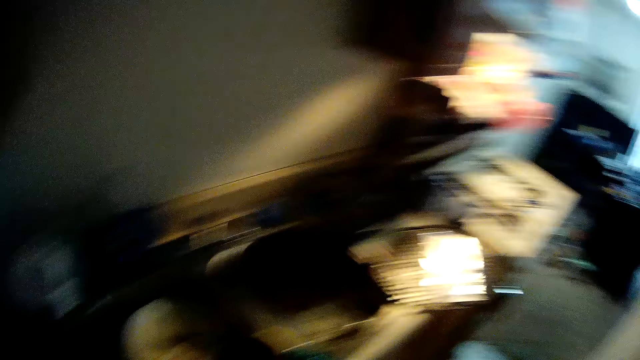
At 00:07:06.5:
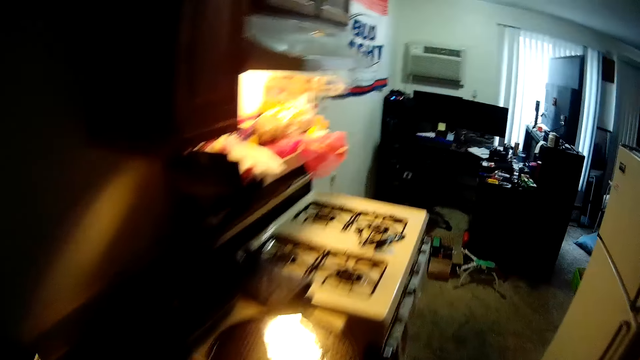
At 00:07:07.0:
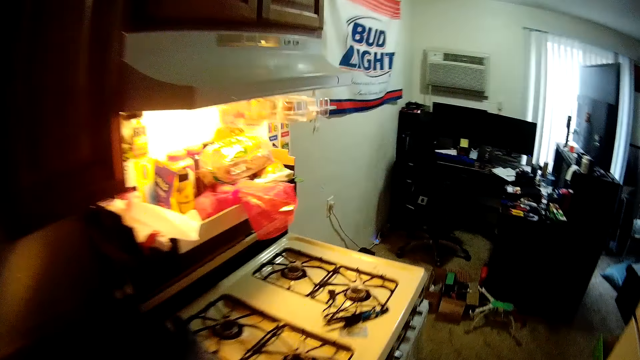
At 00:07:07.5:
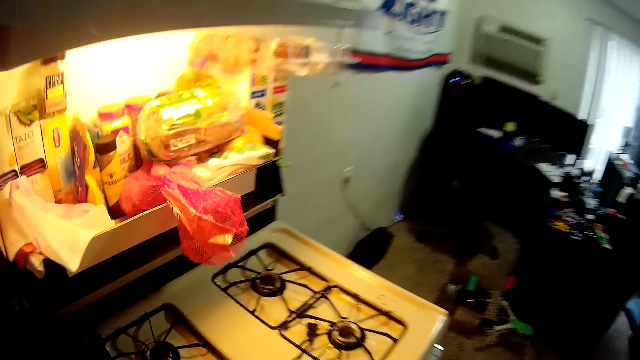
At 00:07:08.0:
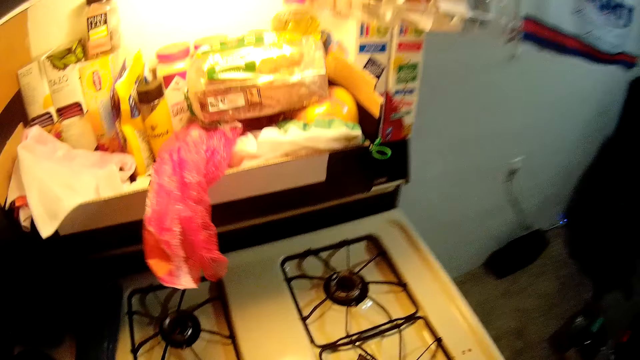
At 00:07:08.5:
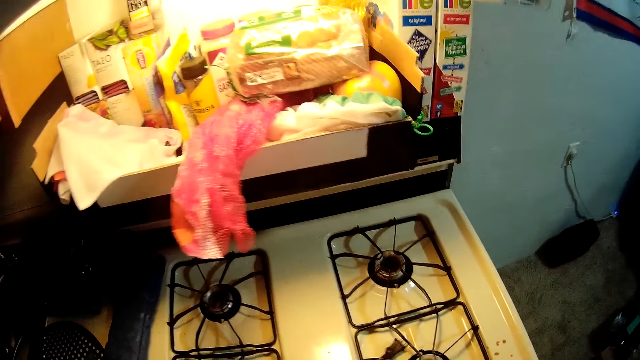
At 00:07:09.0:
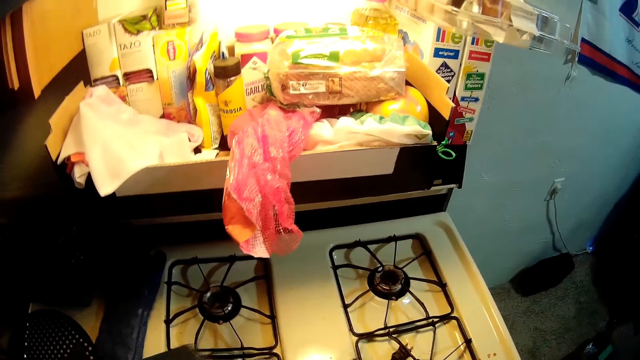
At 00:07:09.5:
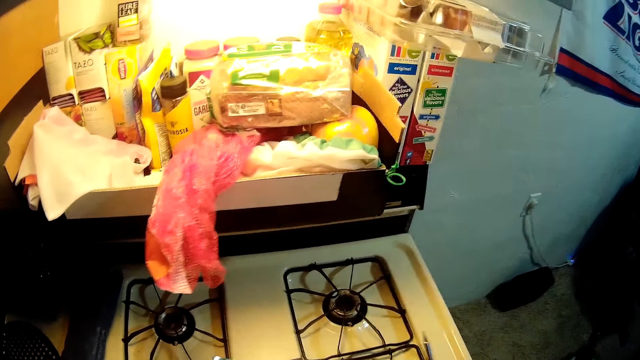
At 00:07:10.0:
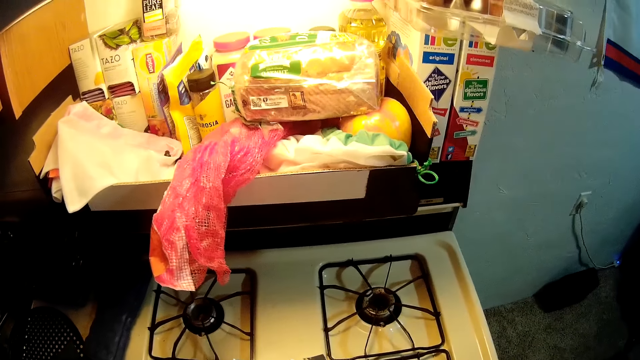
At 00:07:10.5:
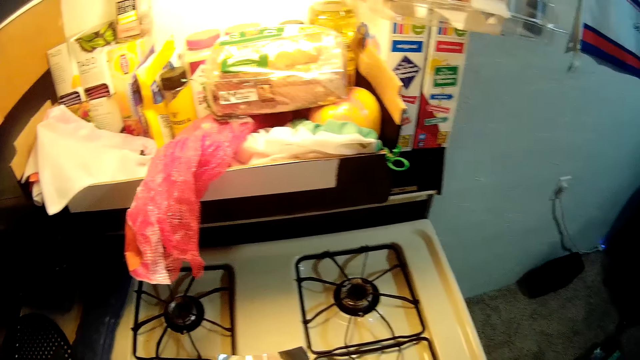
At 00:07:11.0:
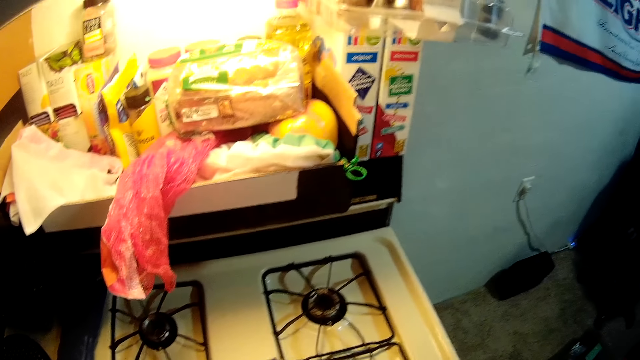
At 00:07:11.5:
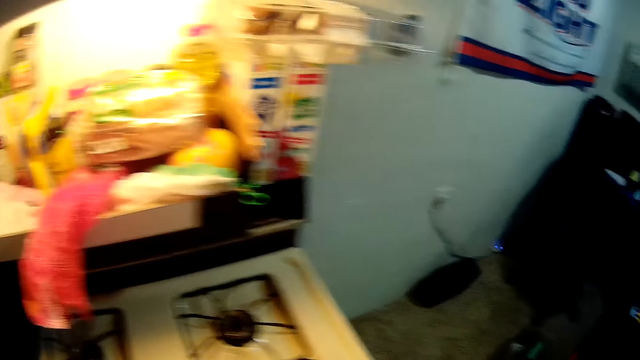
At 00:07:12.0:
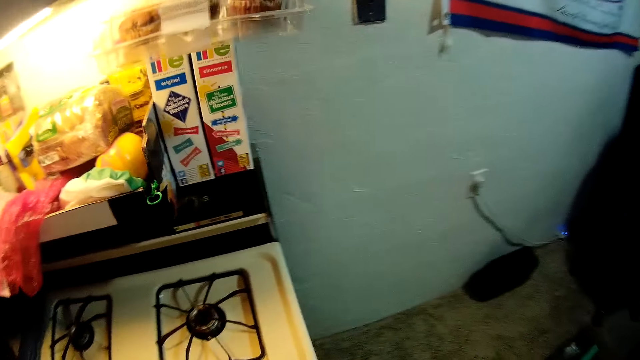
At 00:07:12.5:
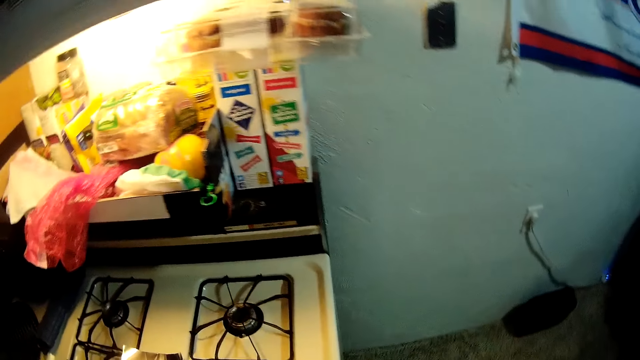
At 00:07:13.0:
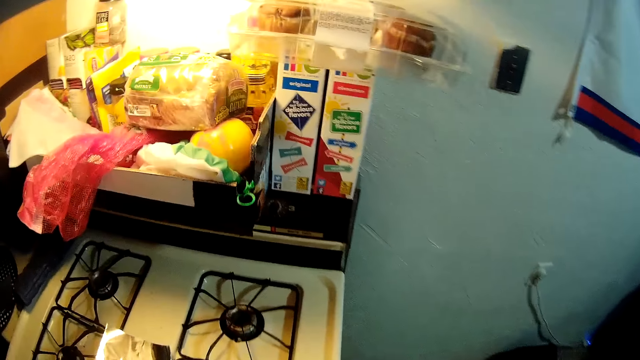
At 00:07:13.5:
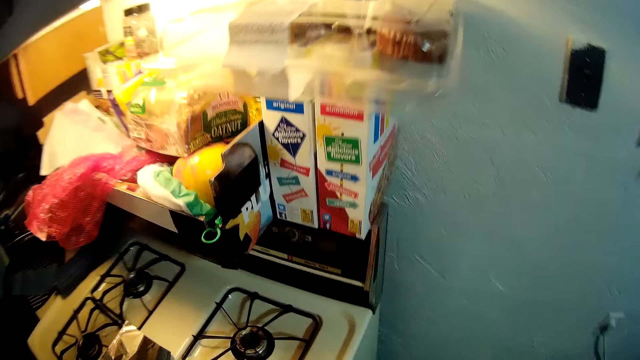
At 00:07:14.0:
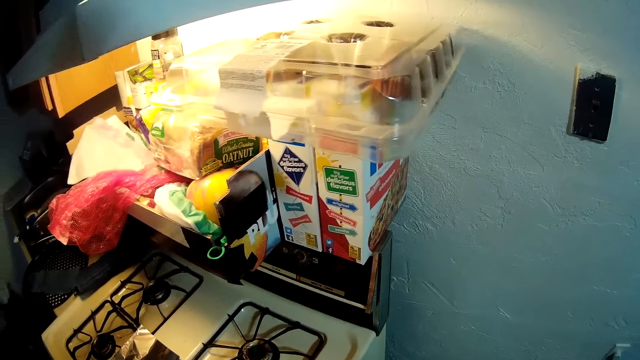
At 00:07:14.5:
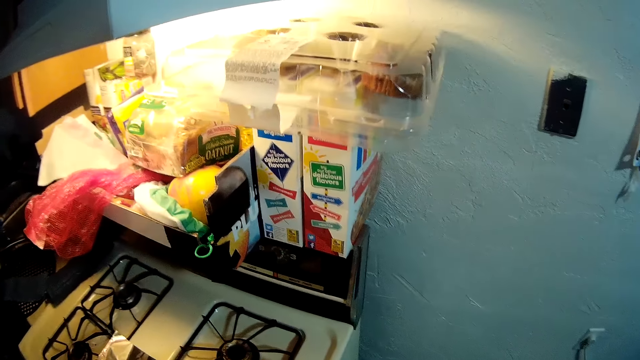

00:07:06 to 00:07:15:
The camera wearer moves to the gas.

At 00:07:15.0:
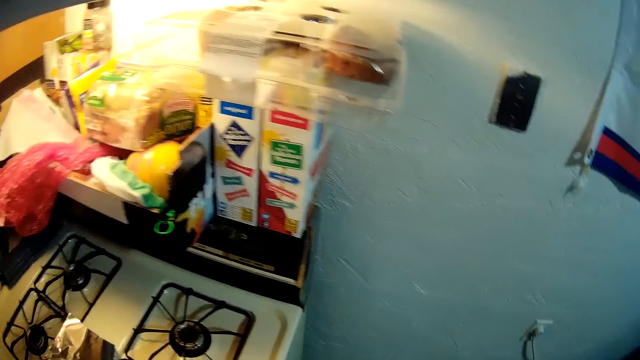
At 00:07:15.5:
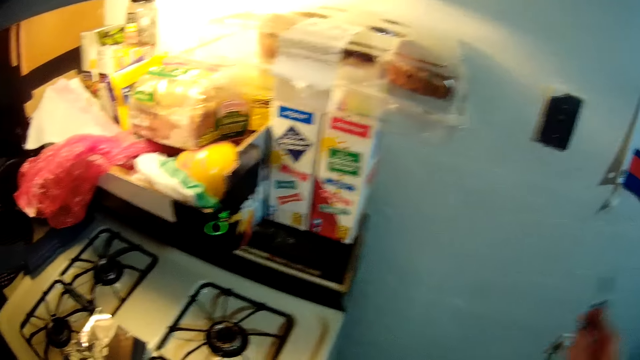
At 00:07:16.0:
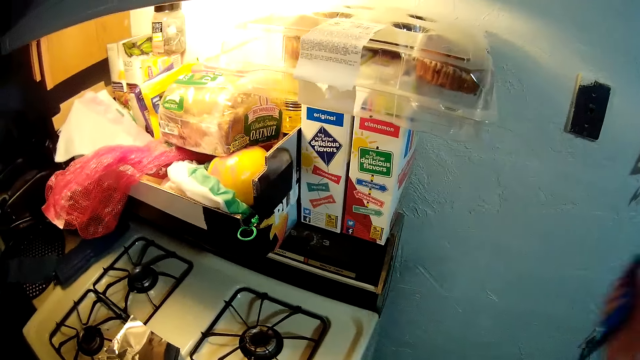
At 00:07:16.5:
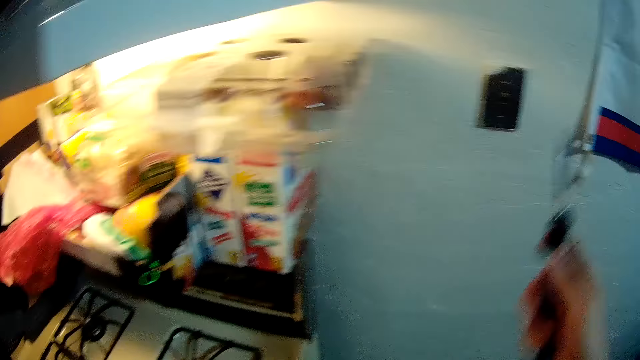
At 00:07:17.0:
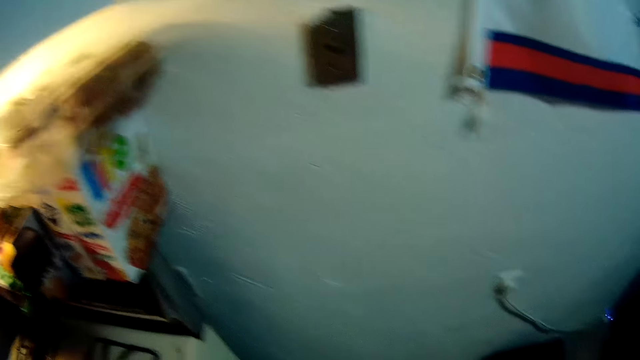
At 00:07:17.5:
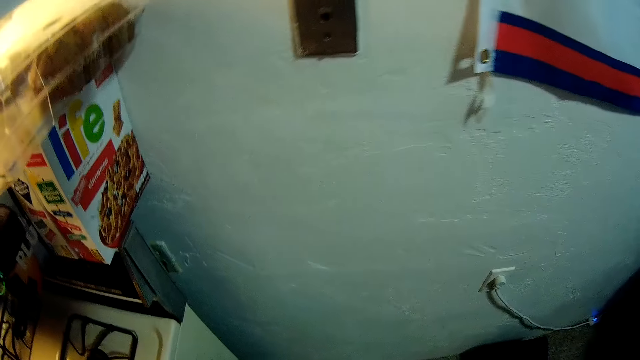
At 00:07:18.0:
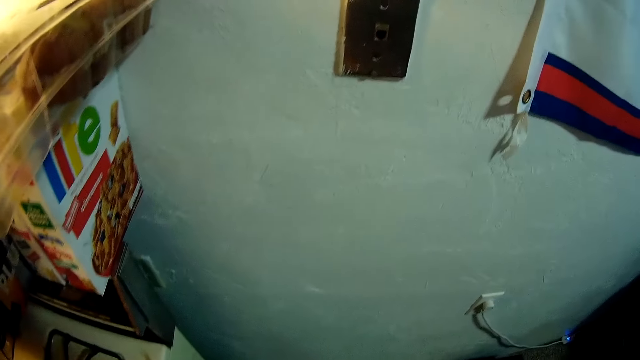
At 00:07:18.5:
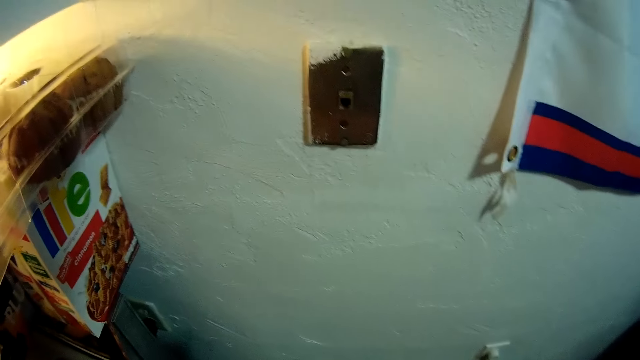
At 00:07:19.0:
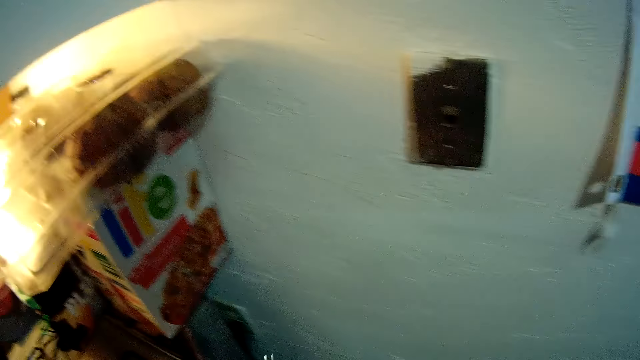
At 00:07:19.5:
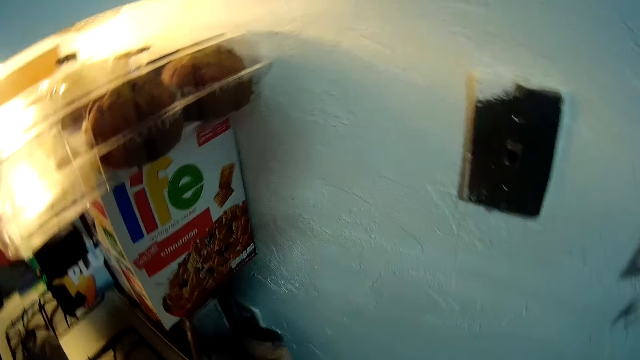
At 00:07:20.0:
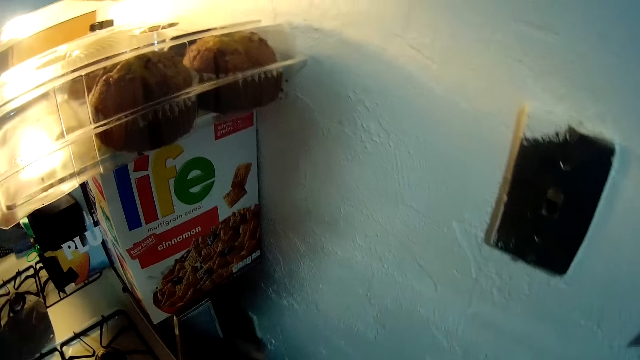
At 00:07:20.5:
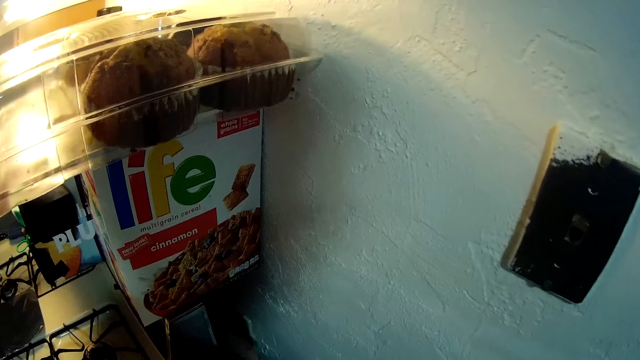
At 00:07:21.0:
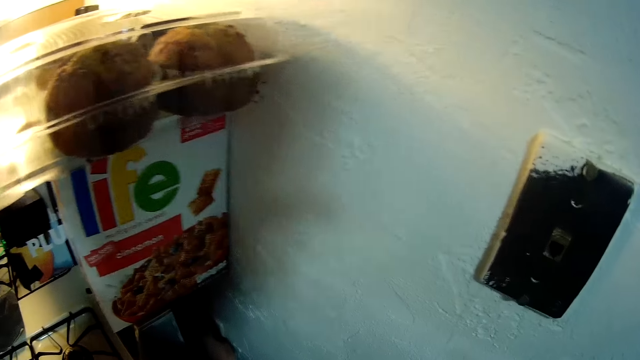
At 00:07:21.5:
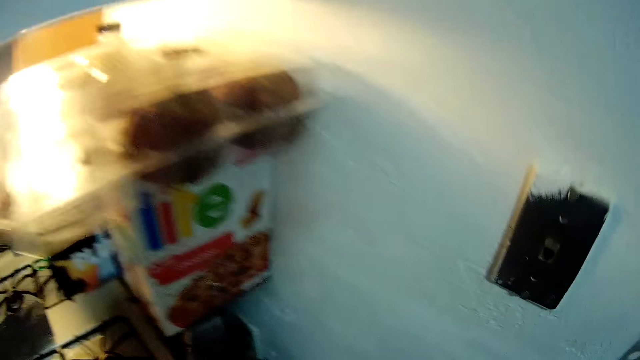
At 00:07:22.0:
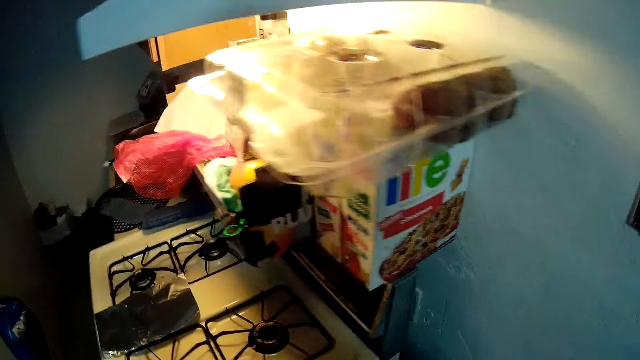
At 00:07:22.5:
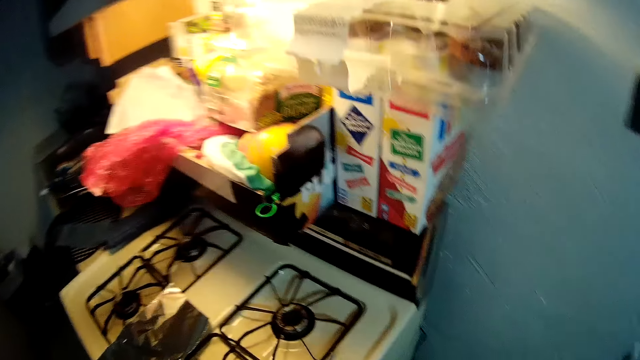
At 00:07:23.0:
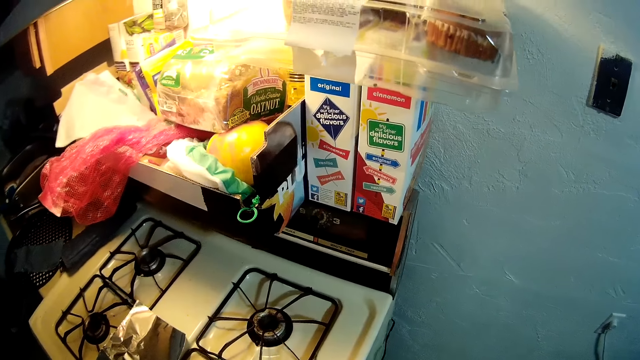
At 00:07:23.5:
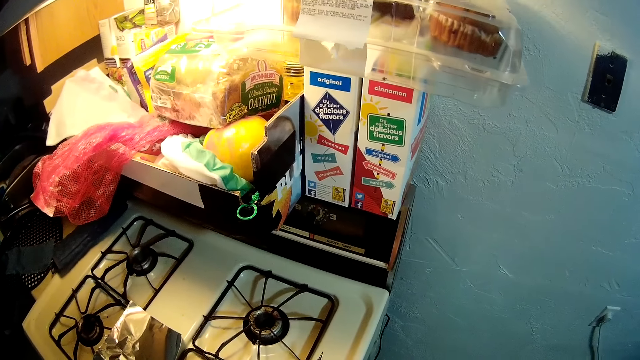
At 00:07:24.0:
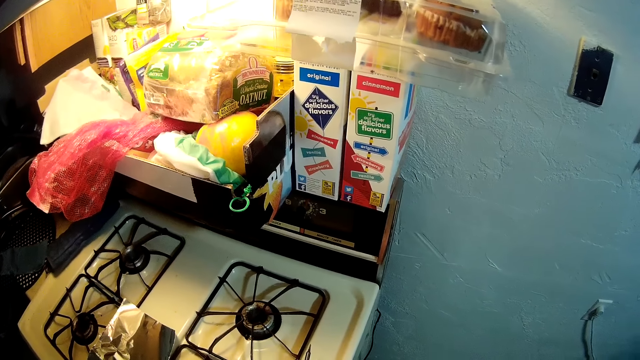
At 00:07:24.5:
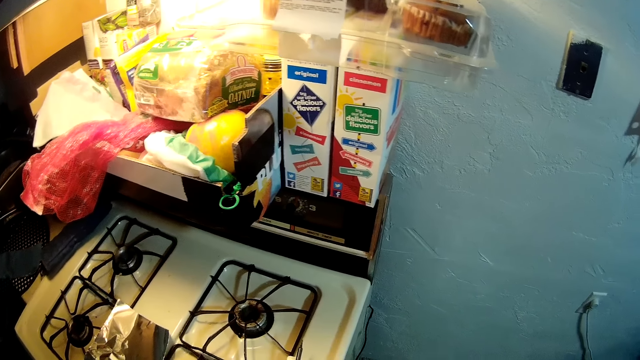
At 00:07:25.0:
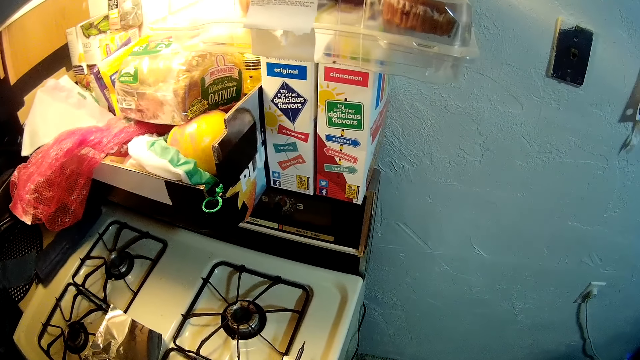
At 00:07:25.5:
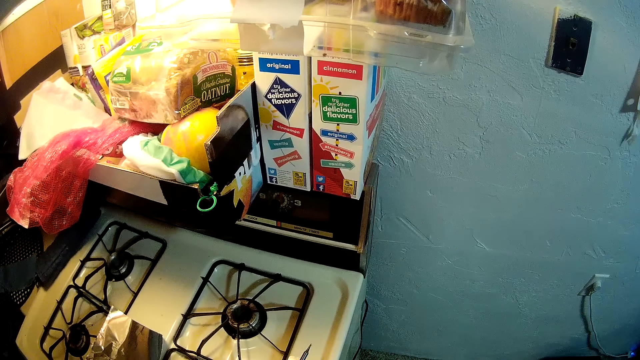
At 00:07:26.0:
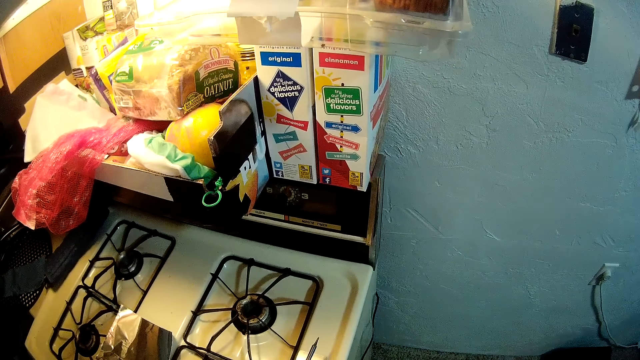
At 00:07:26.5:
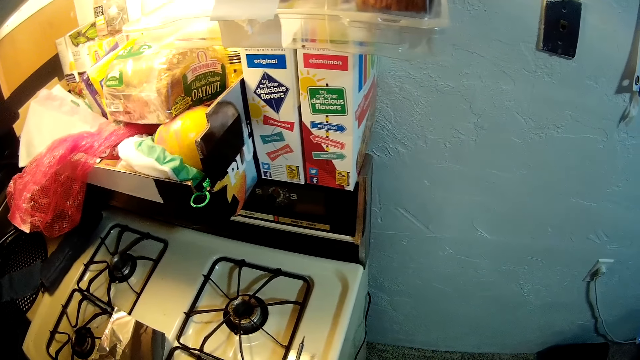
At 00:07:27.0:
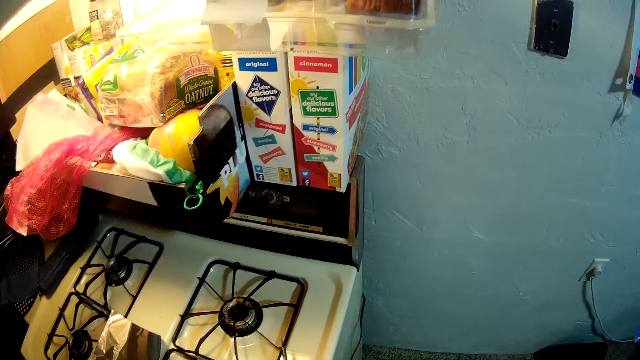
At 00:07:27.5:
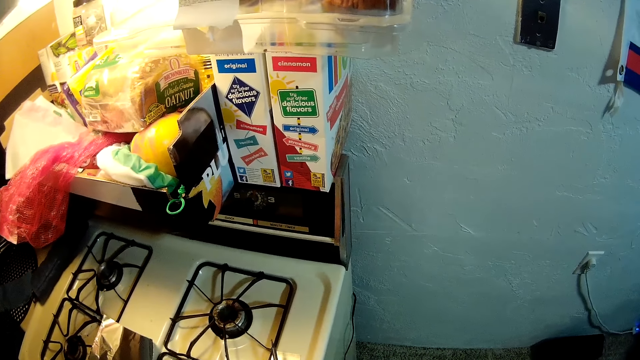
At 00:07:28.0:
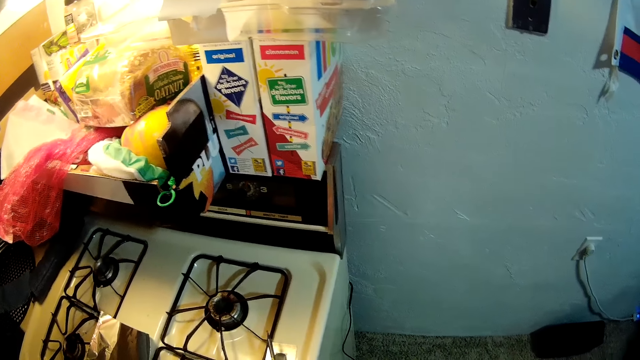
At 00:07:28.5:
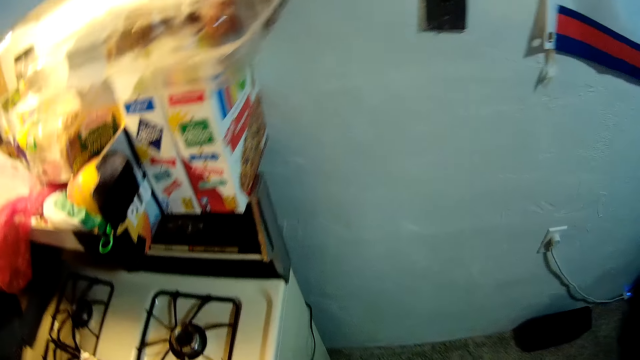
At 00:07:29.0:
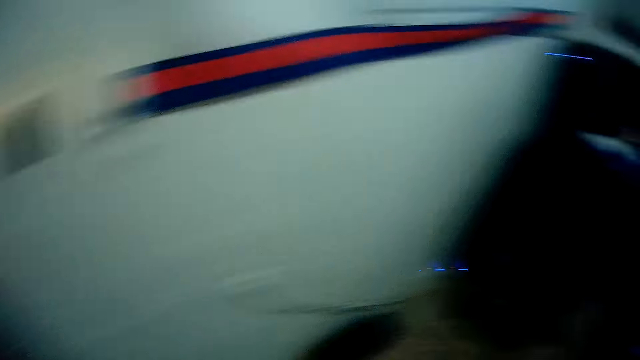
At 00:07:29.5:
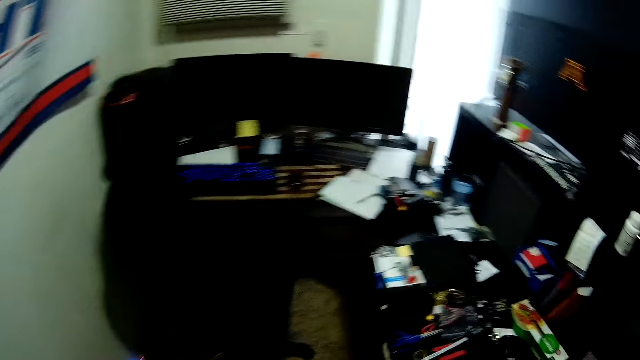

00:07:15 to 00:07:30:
The camera wearer moves the hand holding the soldering cable. They touch the socket.
